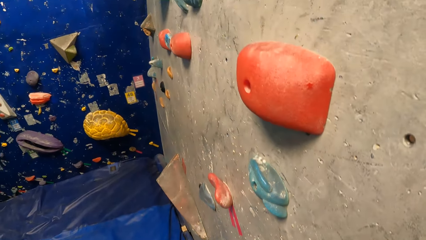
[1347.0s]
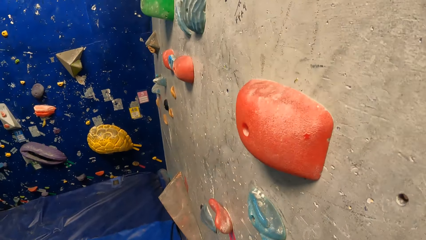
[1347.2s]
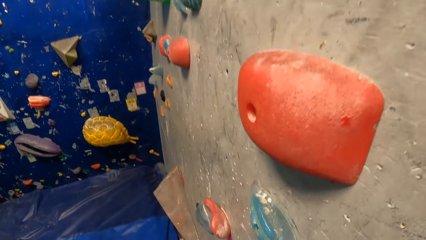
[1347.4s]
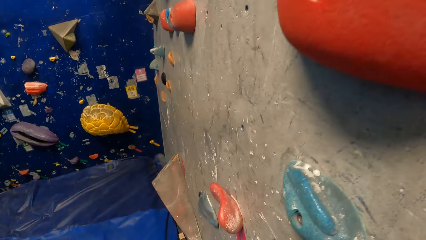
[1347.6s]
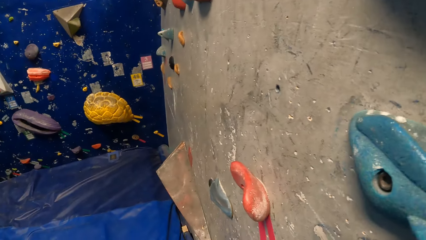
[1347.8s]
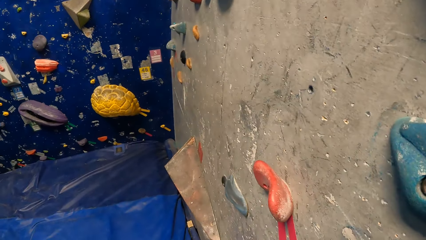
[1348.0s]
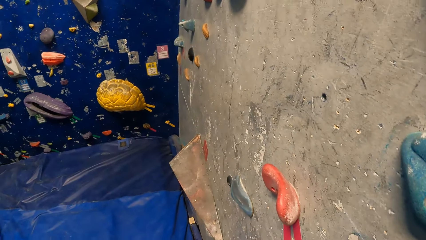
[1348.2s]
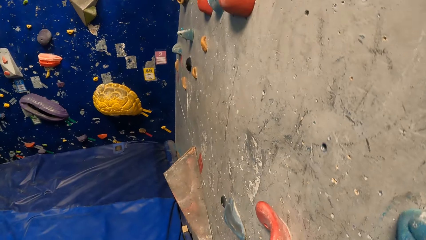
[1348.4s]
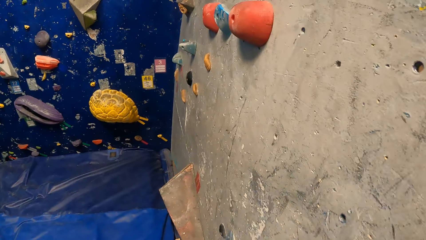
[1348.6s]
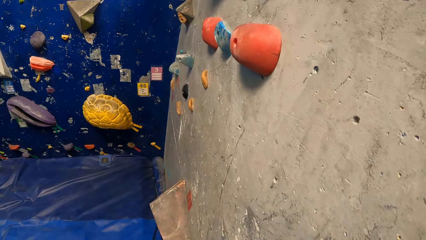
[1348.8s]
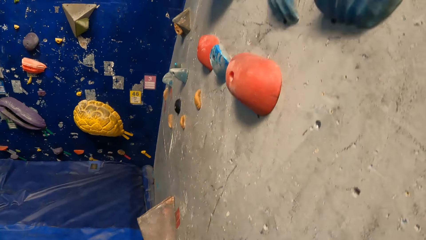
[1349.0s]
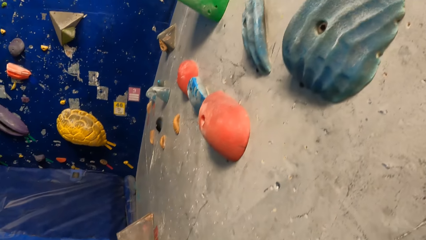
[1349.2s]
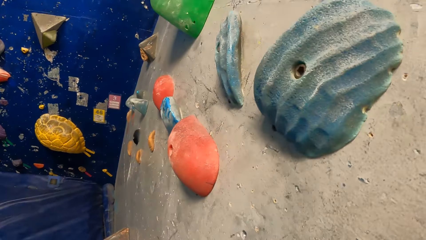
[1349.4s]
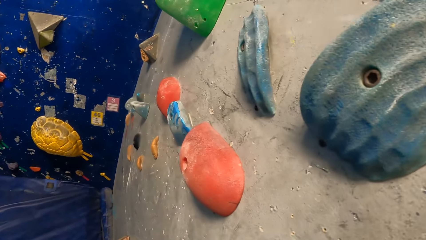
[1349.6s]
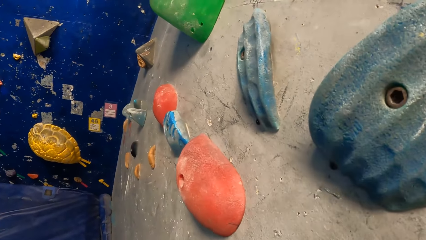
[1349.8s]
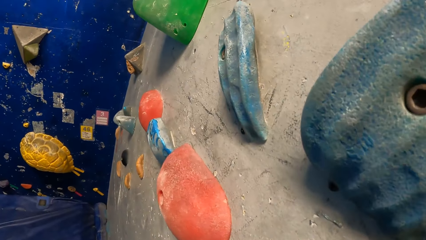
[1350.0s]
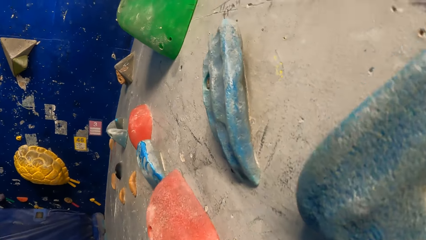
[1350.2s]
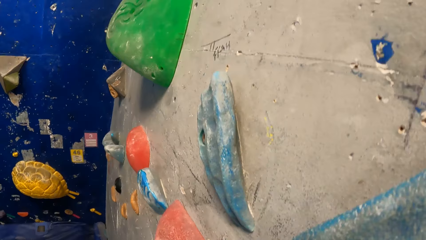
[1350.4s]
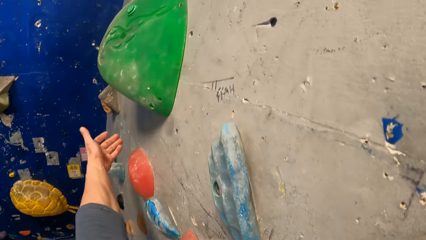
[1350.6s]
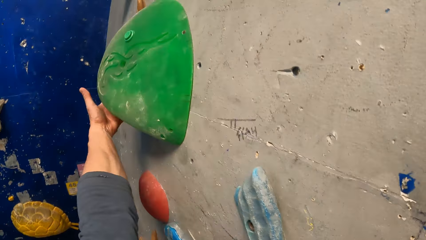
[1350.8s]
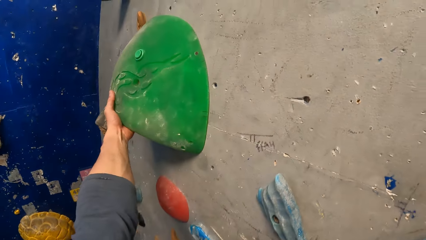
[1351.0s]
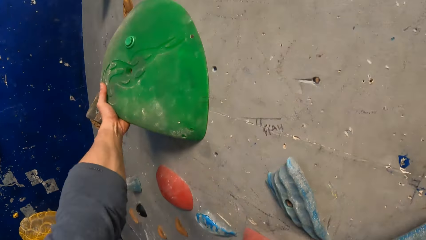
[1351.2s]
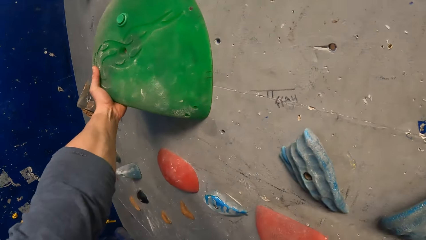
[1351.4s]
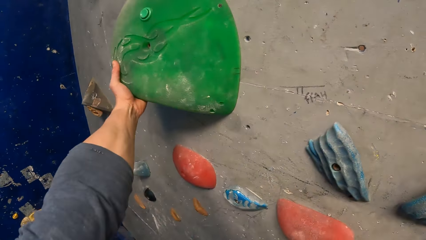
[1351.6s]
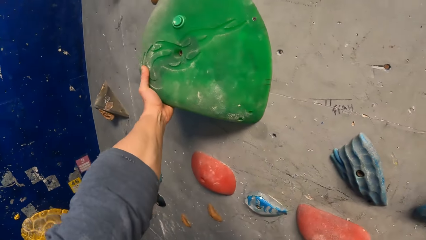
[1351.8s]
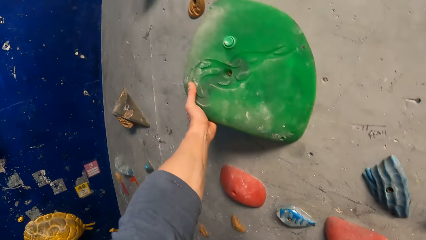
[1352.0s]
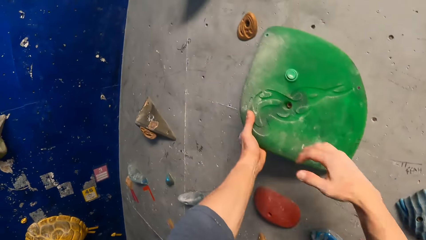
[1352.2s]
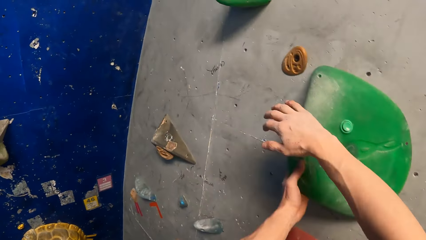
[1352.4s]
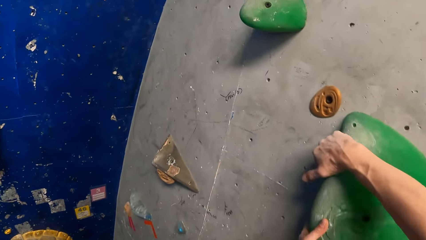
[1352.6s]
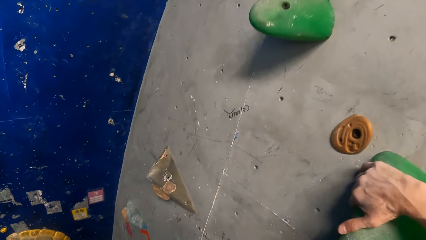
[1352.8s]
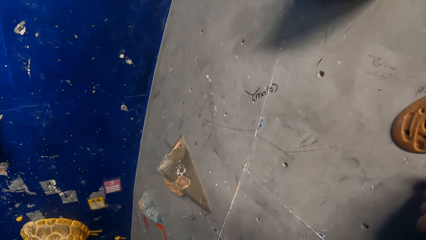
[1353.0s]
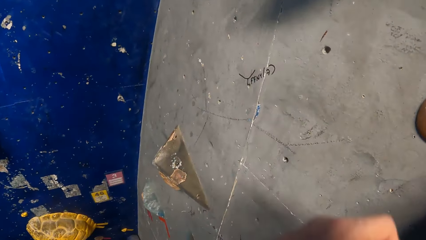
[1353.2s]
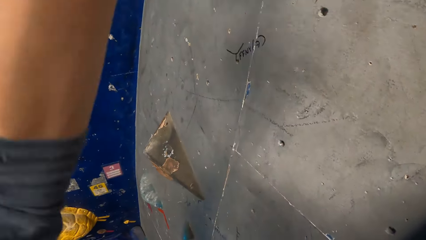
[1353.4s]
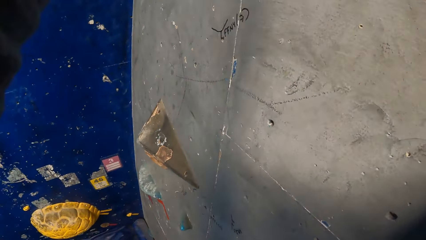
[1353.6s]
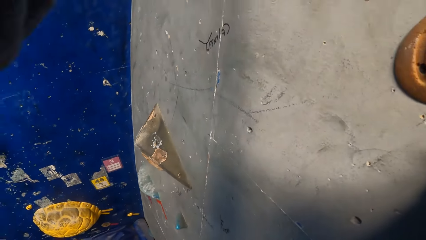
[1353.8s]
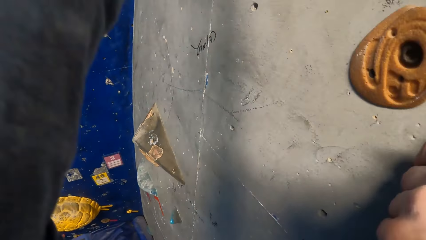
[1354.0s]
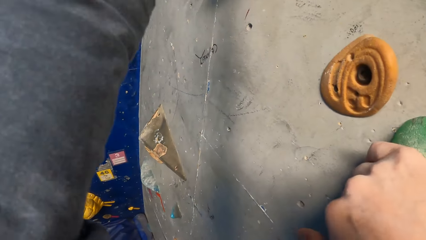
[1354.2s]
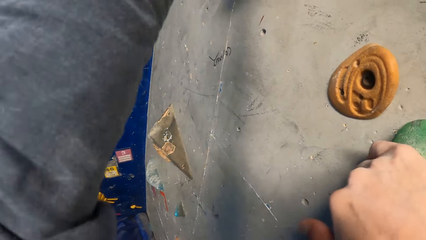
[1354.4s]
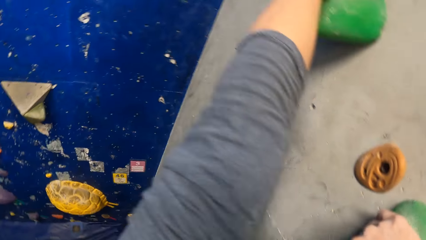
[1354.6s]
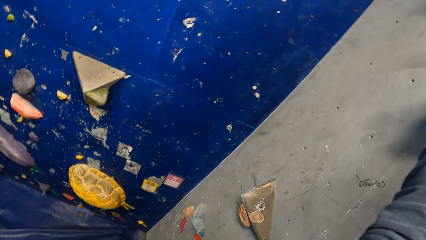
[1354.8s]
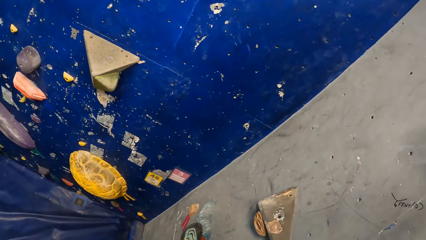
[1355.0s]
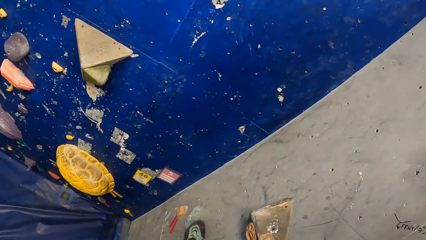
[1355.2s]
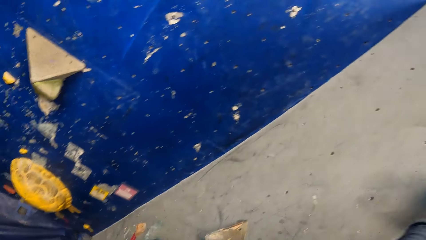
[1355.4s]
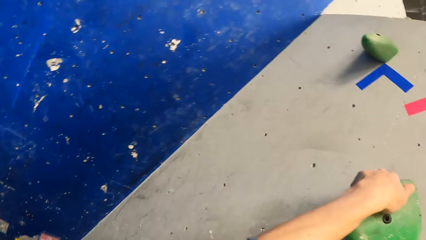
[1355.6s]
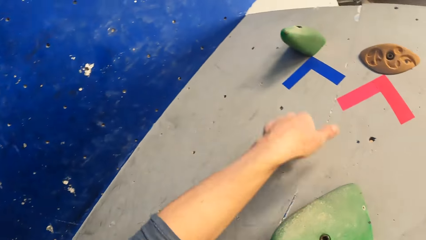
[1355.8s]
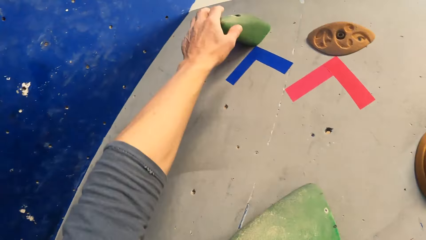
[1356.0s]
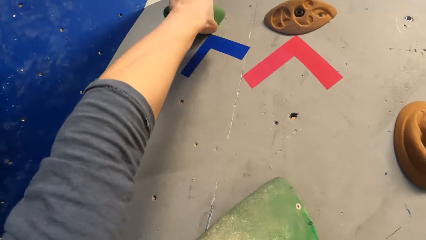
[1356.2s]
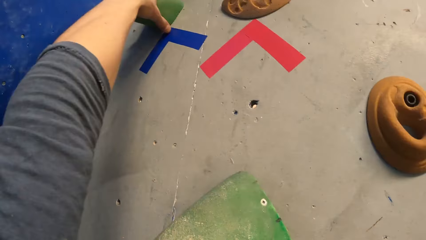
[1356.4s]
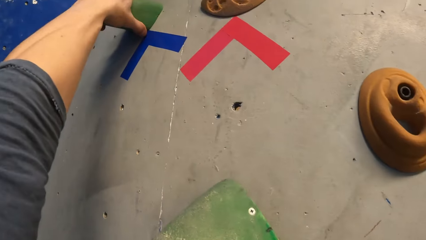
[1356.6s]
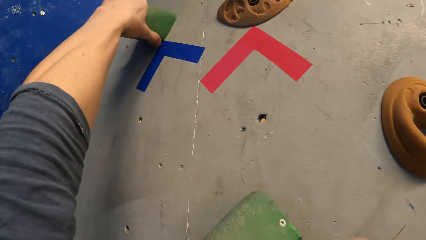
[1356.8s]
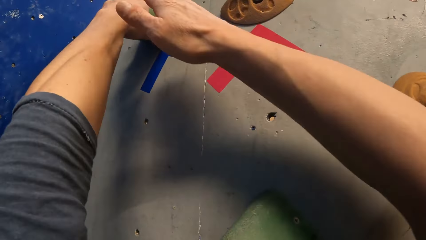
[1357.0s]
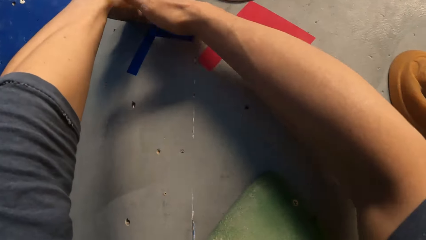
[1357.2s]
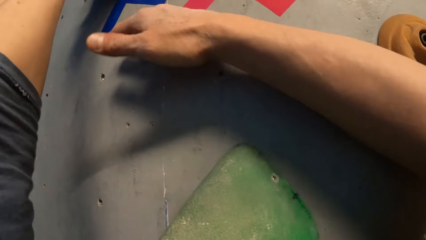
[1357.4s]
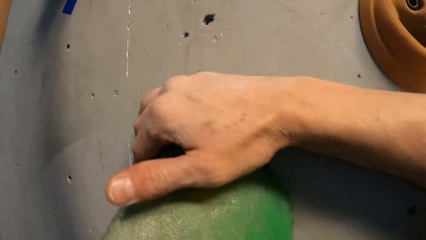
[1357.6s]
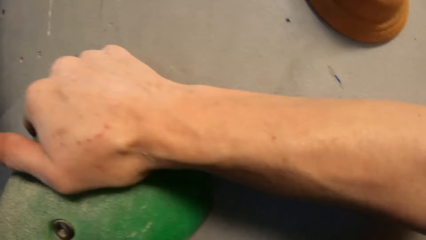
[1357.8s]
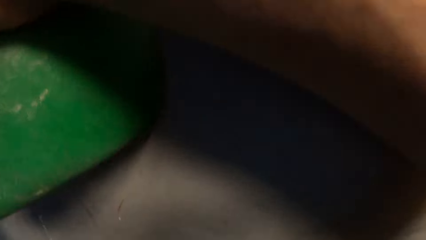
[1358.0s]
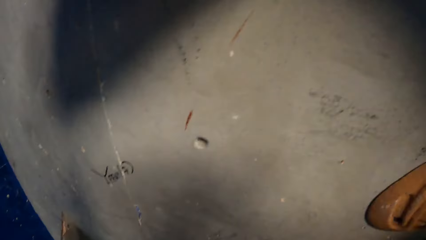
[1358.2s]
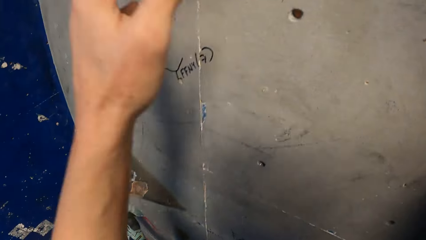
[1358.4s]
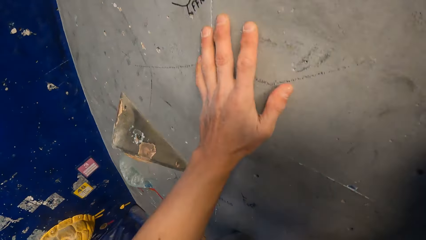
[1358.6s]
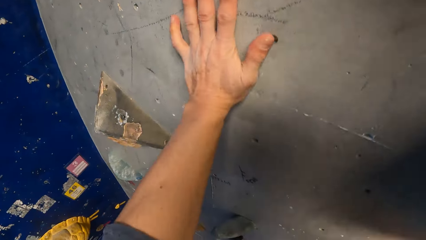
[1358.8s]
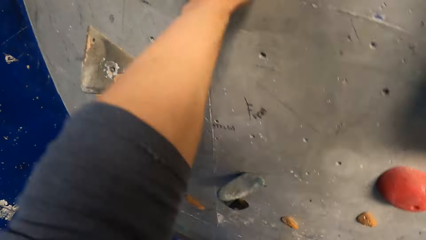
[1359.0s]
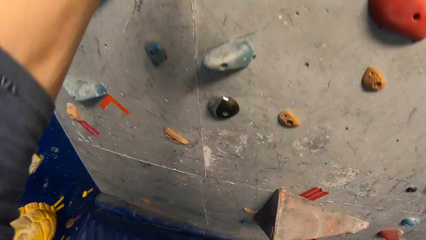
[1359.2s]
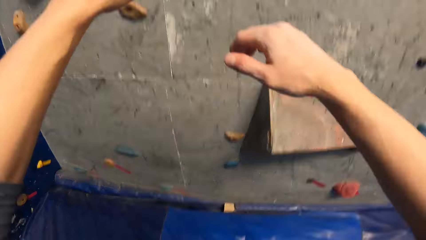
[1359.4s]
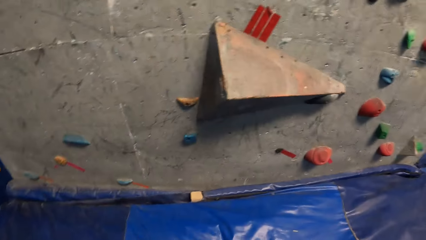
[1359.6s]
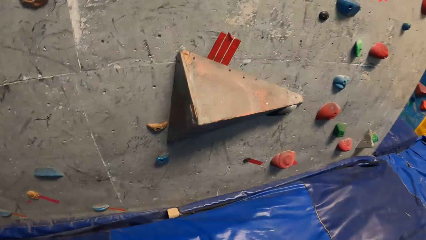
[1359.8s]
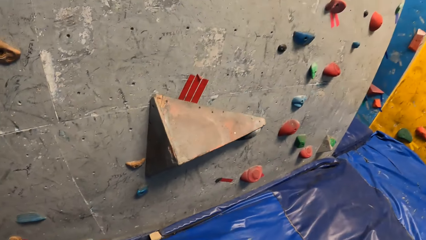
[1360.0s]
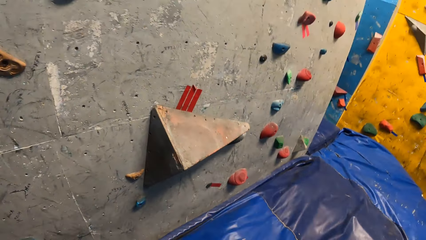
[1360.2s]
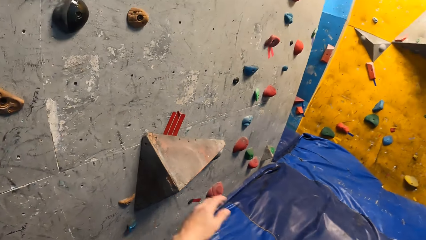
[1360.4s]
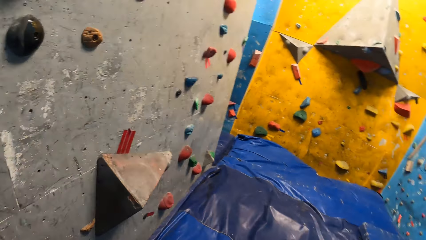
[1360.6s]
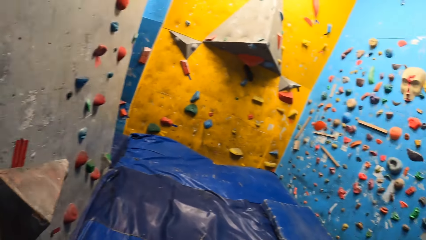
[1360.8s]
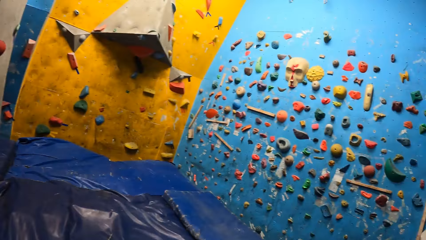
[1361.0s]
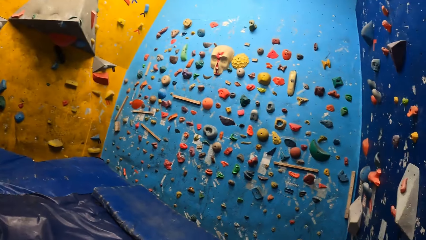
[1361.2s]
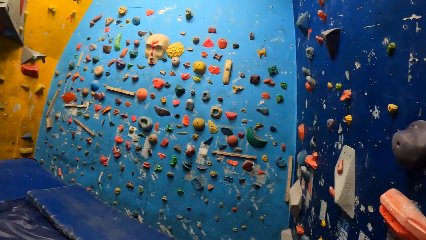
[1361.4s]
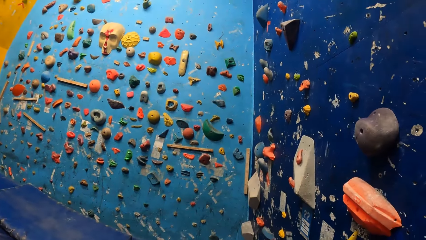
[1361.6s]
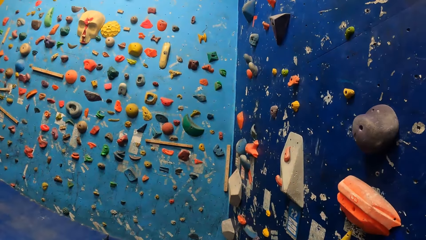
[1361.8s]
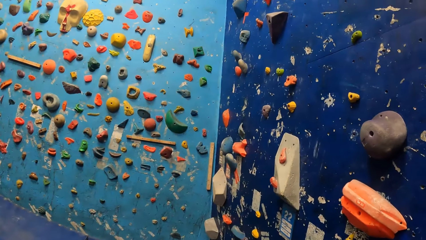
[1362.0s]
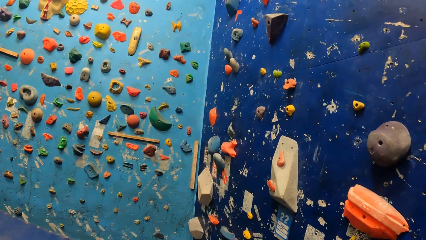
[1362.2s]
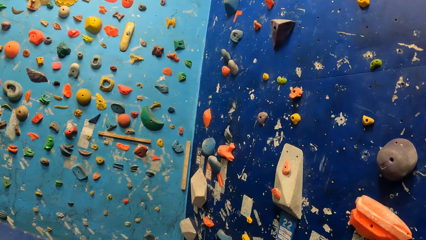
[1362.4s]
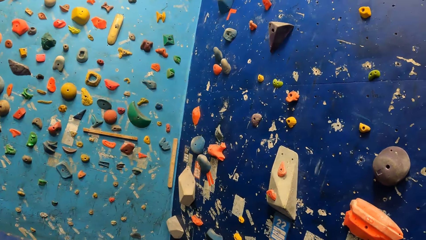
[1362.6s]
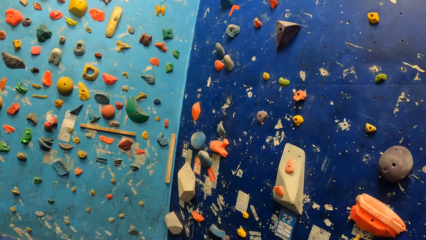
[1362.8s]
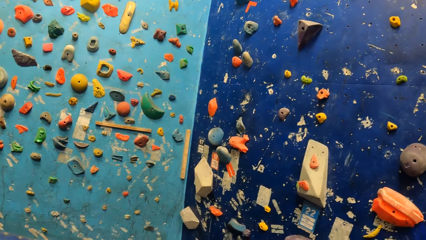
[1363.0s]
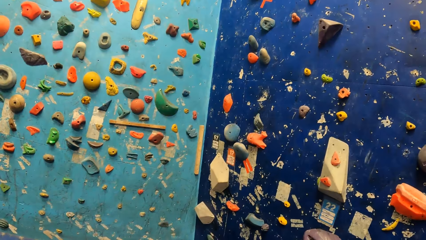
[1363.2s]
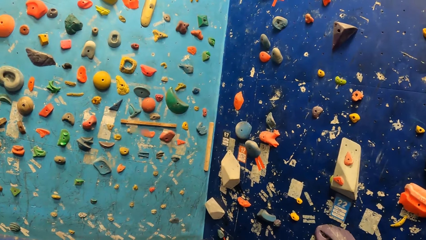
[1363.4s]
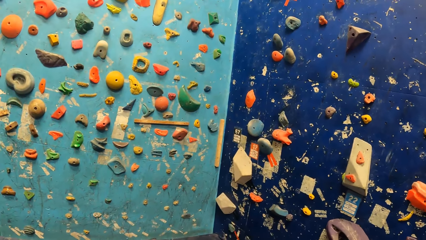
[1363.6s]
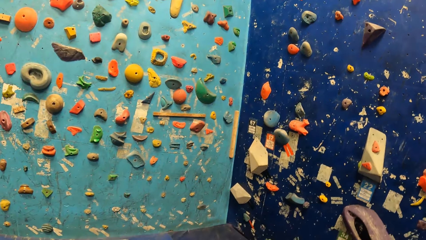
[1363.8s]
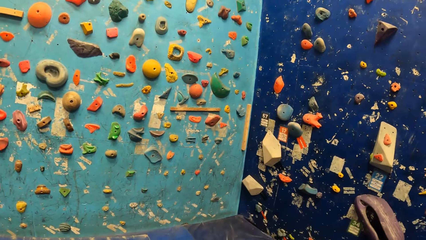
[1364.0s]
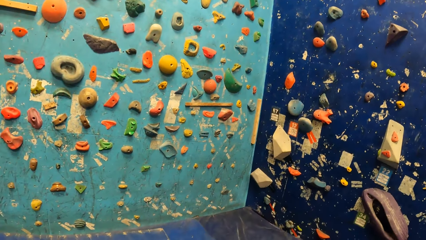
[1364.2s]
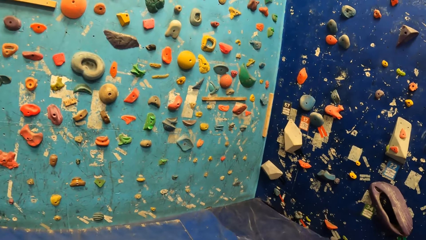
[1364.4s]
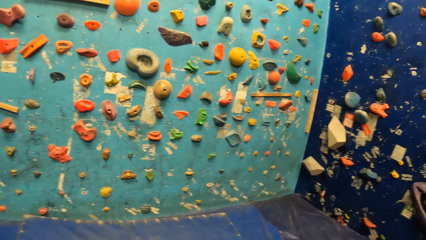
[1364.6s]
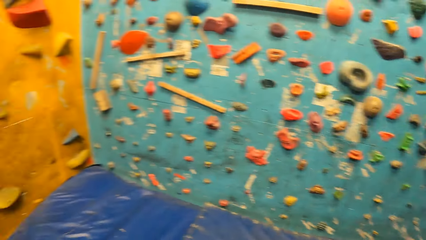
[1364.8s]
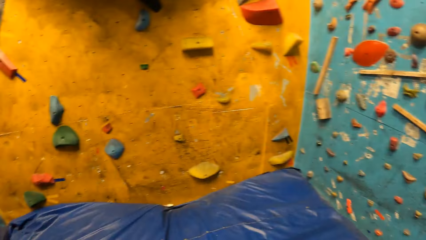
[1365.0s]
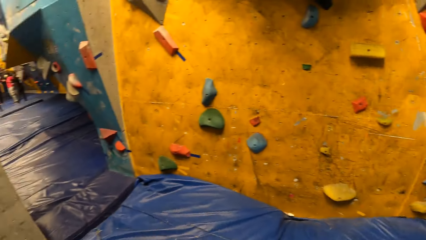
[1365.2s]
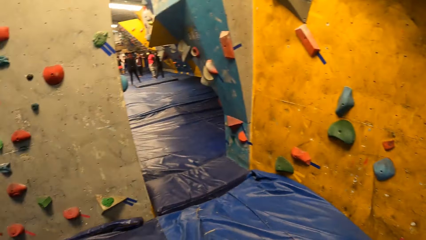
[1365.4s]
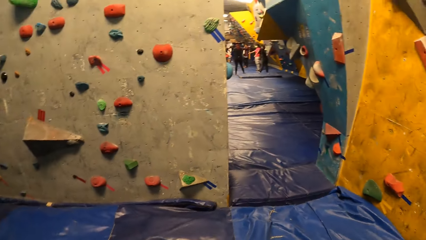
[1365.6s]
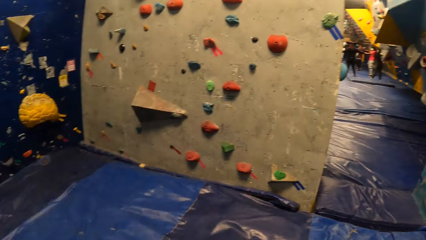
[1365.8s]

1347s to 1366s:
The camera wearer holds a climbing hold with his left hand on the climbing wall, on the corner. He holds the climbing hold with his right hand on the climbing wall. He climbs the wall. He holds a climbing hold with his left hand on the climbing wall. He holds the climbing hold with his hands on the climbing wall. He holds the climbing hold with his right hand on the climbing wall. He places his left hand on the climbing wall. He jumps from the wall on the floor. He scans through the climbing room.
